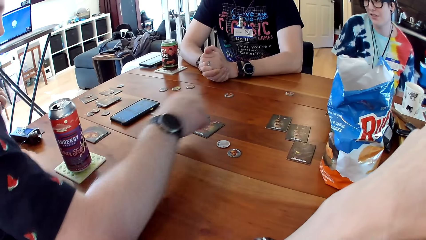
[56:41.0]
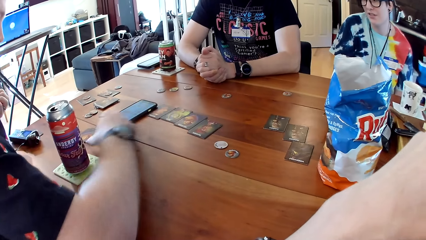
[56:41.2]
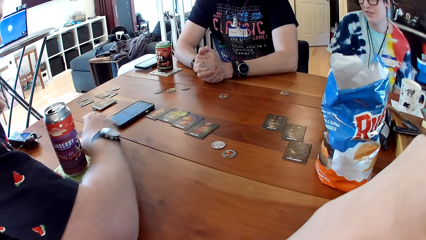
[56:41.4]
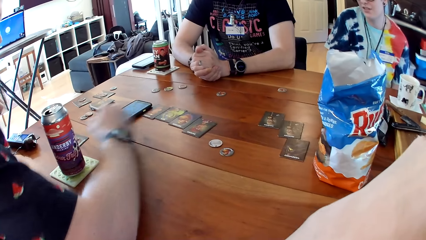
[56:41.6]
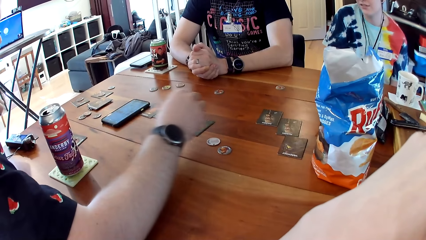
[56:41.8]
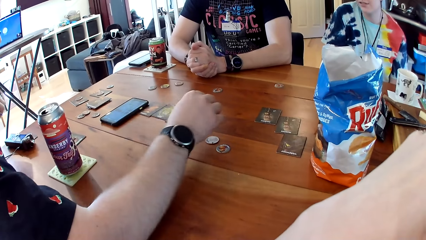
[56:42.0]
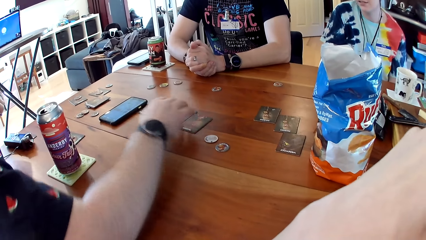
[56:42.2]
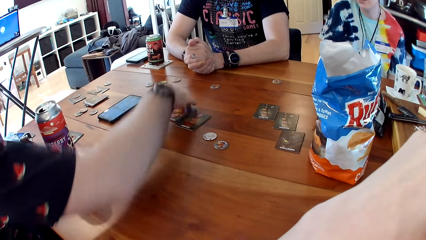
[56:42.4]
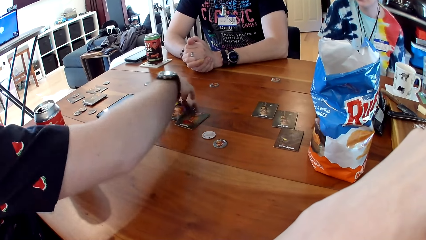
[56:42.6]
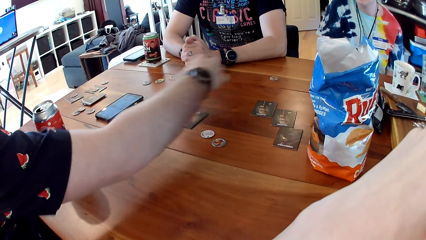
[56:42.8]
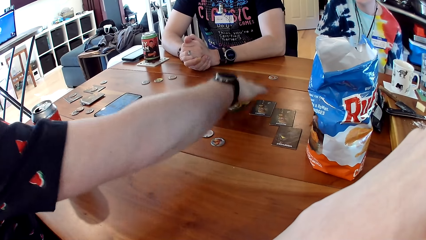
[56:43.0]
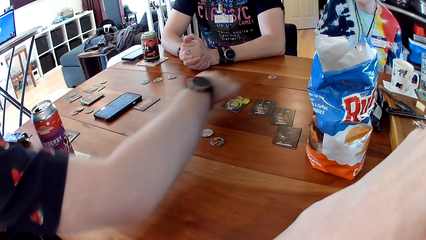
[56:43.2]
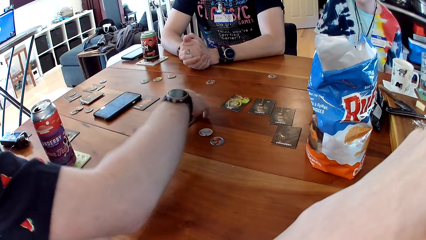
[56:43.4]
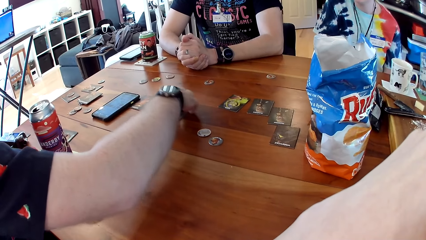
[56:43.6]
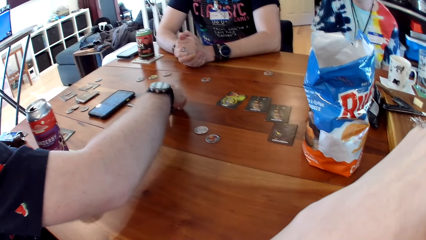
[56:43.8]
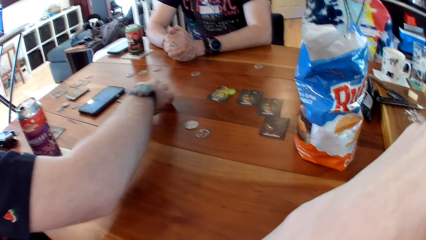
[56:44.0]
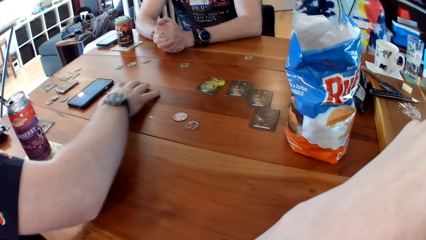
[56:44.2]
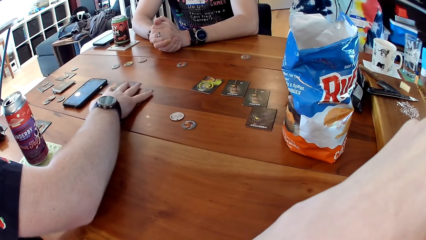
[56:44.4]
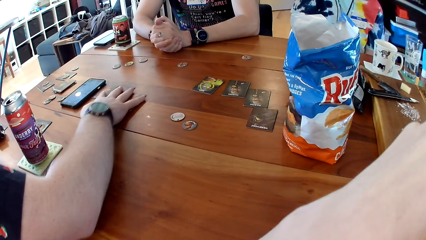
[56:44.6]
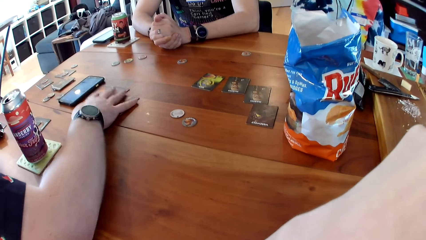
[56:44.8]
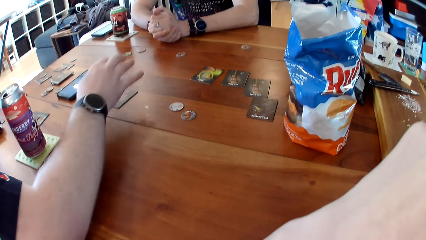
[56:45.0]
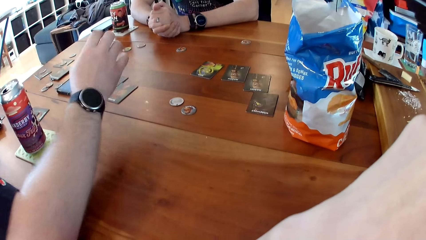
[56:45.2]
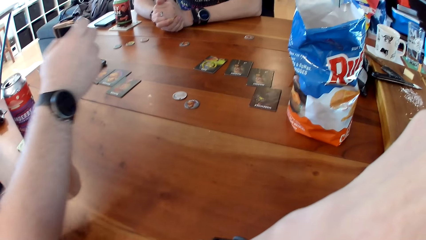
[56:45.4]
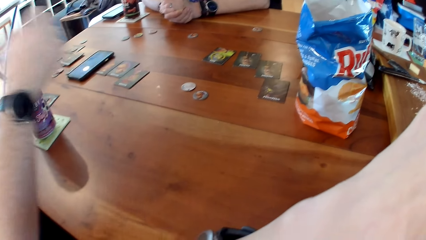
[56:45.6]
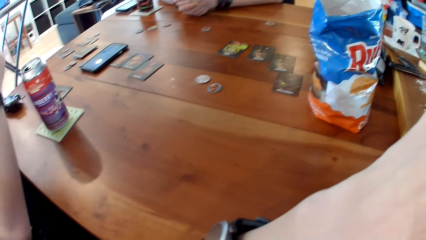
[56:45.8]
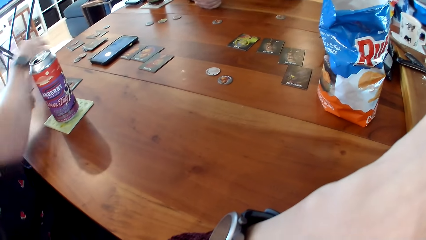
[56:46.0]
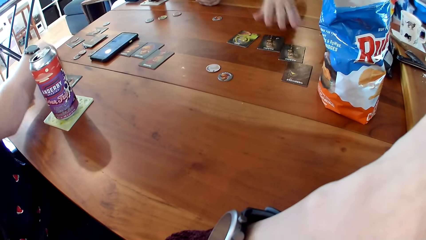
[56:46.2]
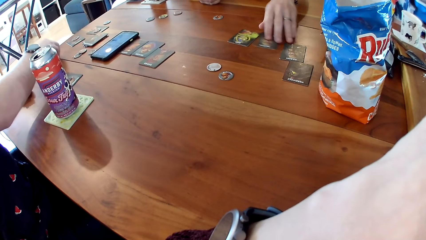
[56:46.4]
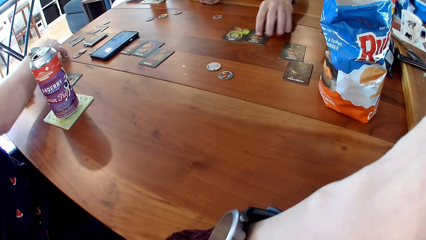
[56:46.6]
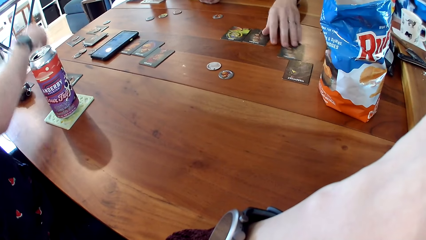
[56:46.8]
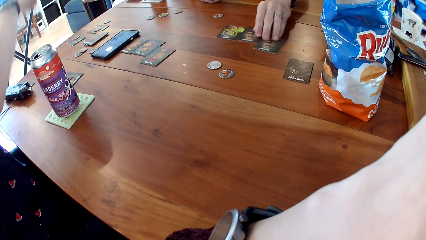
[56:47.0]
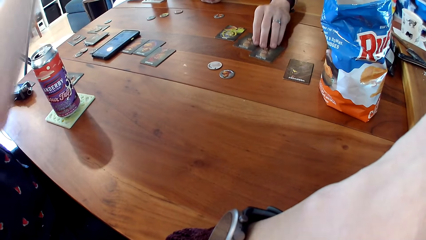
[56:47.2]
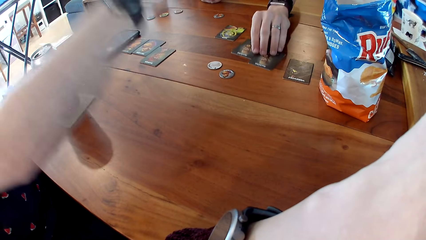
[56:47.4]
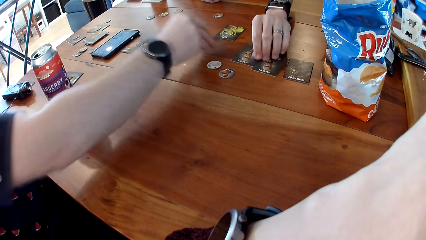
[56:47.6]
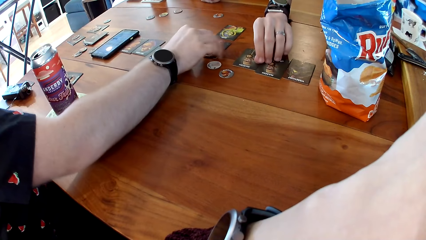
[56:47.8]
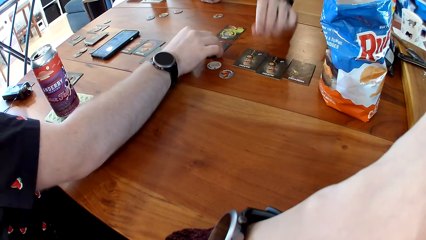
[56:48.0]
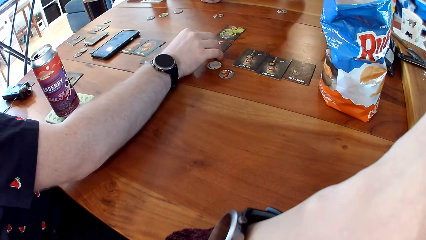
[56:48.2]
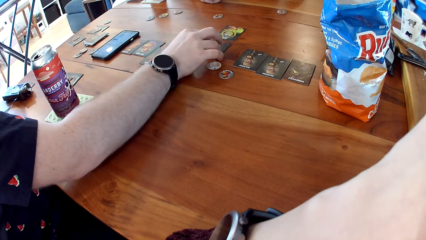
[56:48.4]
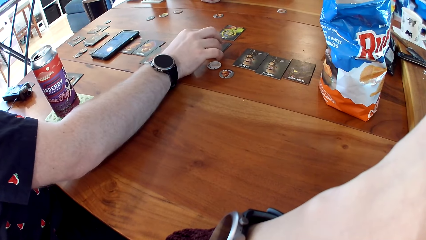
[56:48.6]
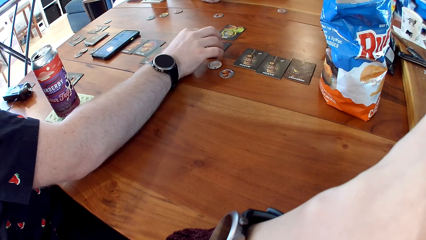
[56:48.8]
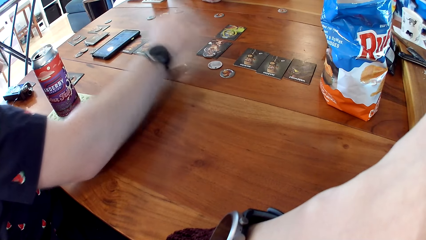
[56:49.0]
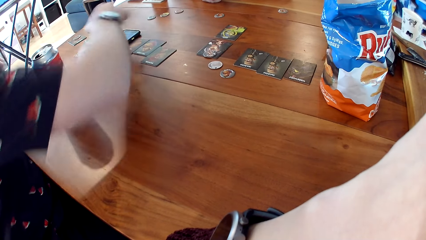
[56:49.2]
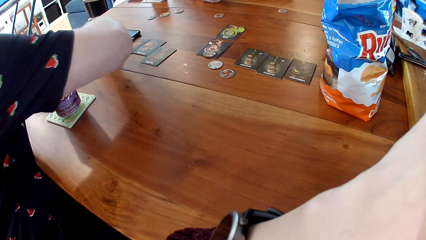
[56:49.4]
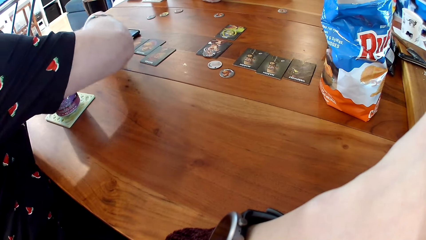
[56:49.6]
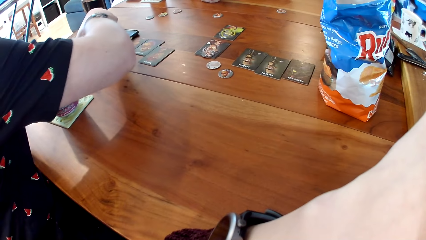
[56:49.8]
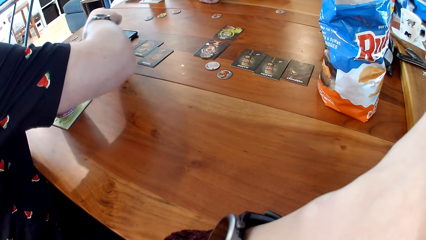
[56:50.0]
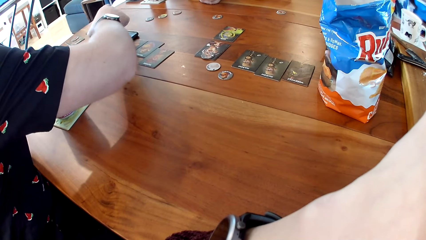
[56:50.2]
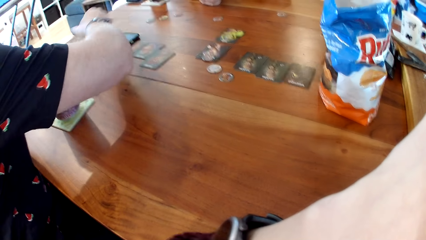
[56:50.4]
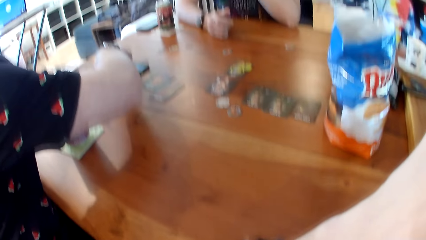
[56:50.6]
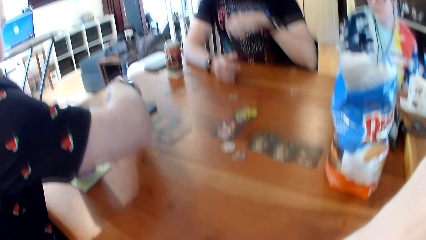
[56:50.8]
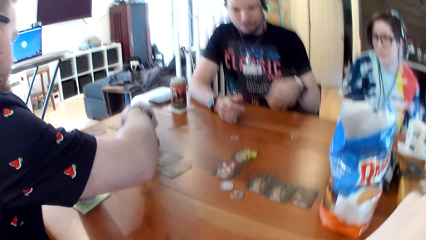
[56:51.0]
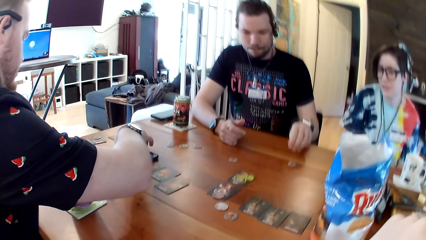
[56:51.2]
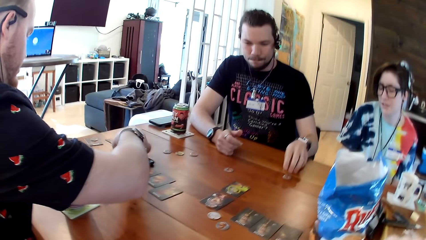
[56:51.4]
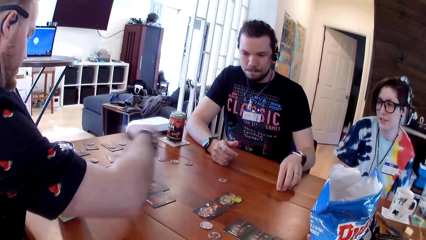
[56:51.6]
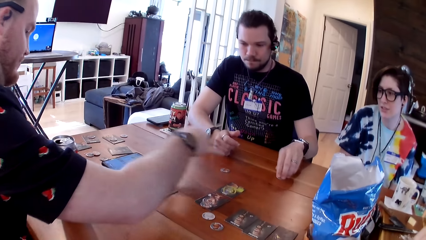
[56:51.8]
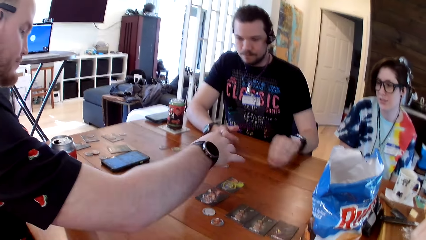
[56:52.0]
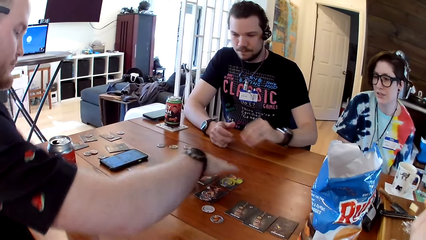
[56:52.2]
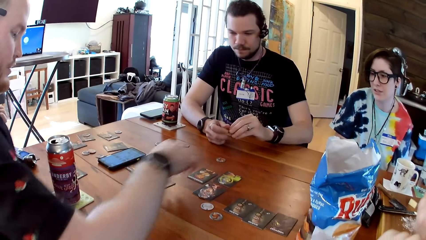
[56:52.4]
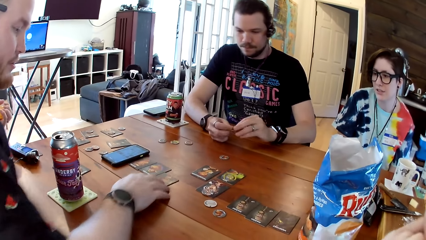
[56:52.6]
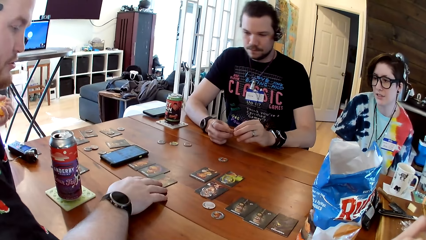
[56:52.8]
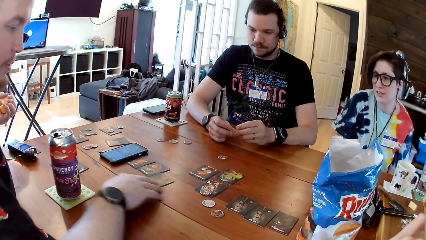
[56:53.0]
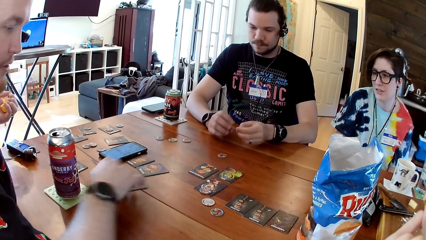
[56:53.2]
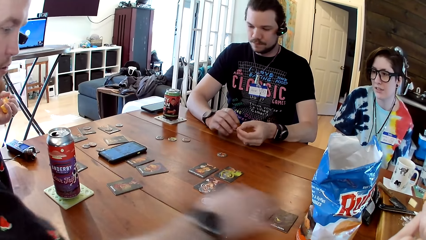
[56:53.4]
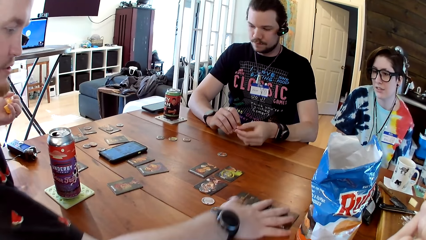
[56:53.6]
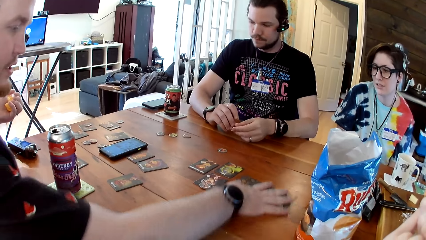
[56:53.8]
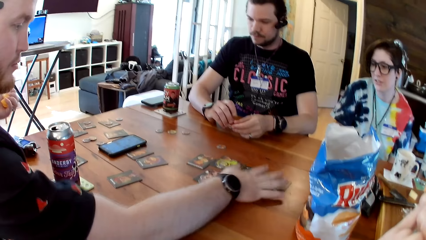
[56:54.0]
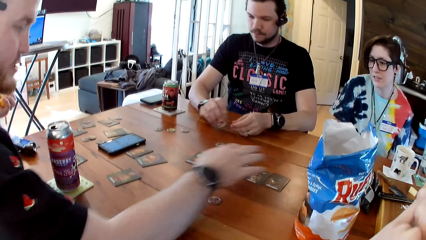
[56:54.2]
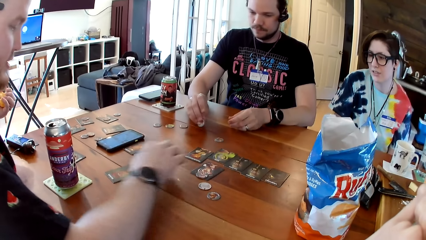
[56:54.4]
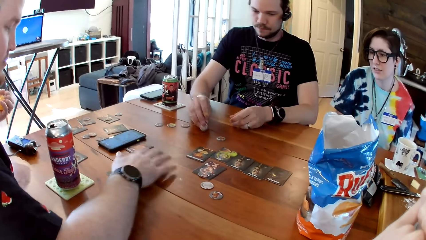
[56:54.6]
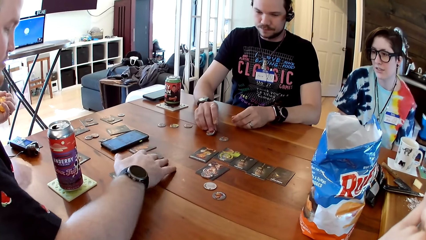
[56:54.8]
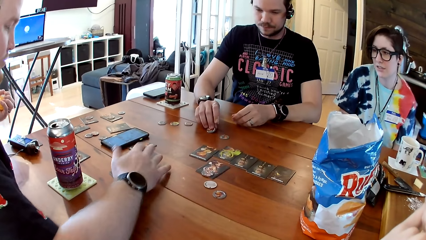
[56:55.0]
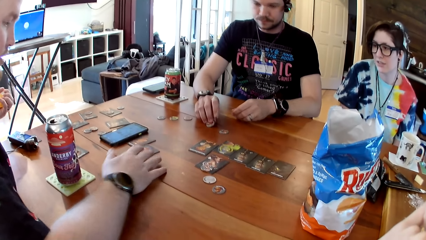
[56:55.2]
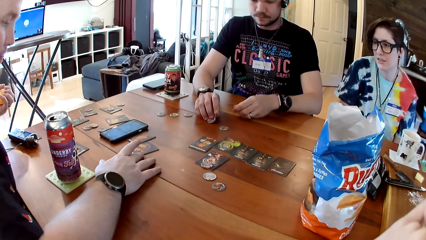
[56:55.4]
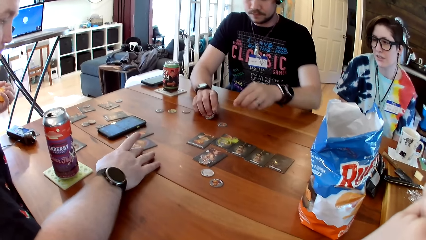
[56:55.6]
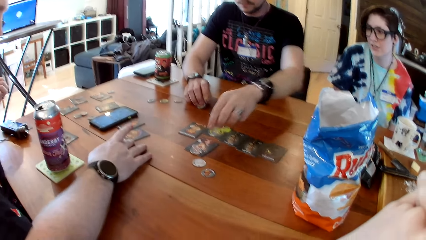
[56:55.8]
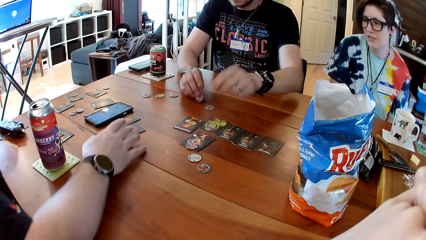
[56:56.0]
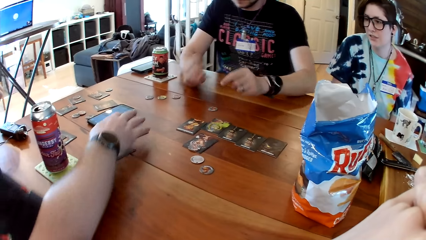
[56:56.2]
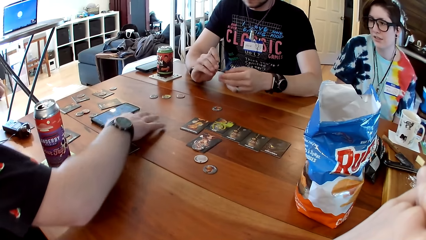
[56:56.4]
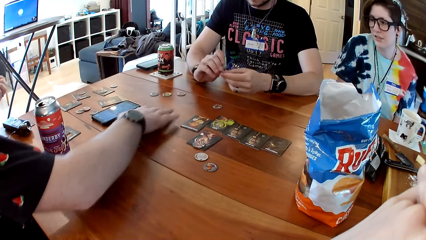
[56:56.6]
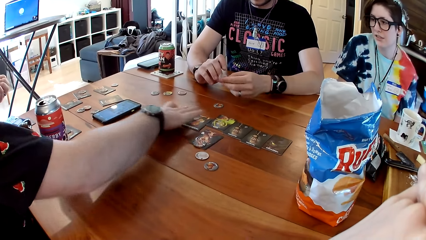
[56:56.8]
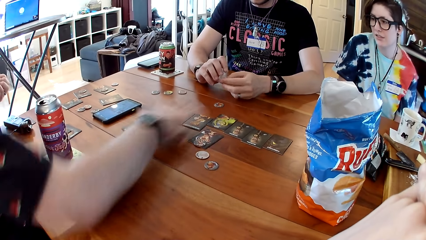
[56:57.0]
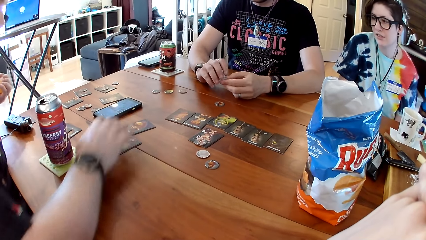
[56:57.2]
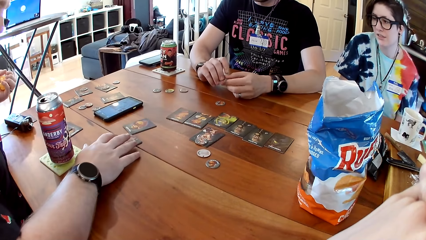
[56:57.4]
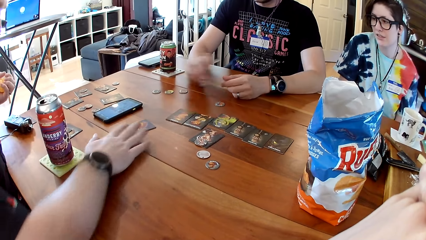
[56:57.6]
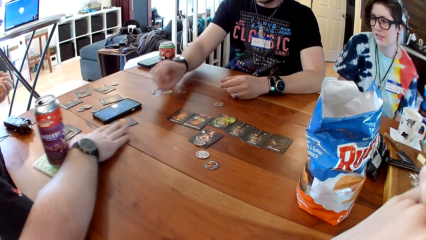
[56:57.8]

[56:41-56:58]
A man drops the gathered cards on the table with his right hand. He takes a card from the table with his right hand, drops the cards on the table with his right hand and moves the cards. He takes a card from an area of the table with his right hand, moves the cards, drops the card on the table with his right hand and picks the card. Another man picks something. The first man pushes some cards on the table with his right hand. The other man places something on the table and moves the cards.
